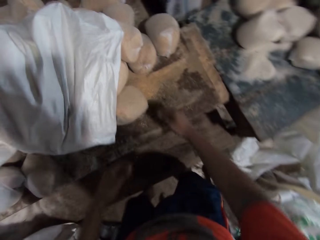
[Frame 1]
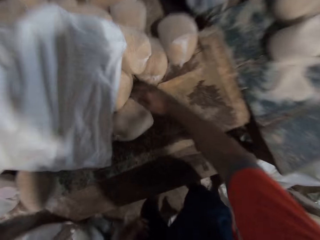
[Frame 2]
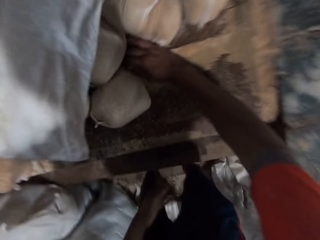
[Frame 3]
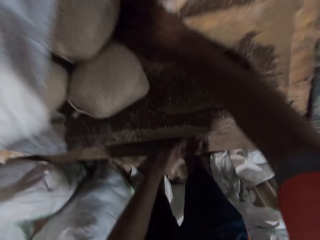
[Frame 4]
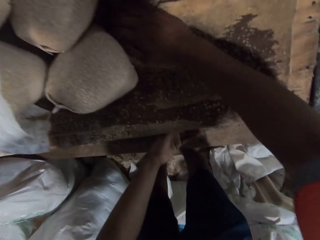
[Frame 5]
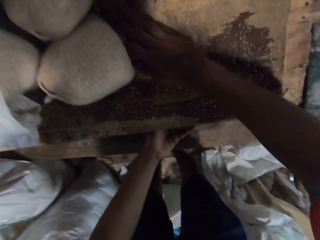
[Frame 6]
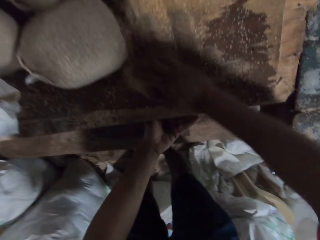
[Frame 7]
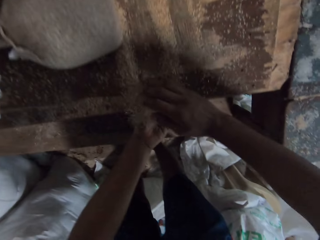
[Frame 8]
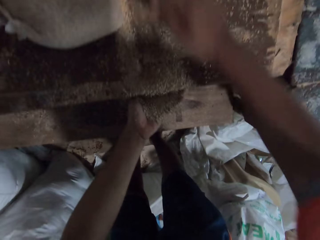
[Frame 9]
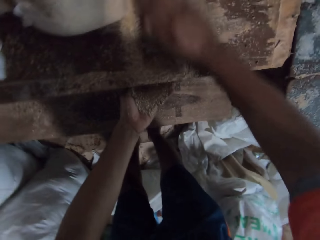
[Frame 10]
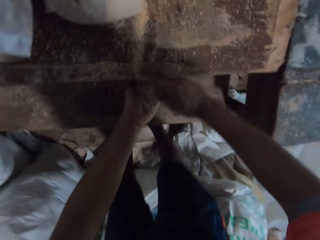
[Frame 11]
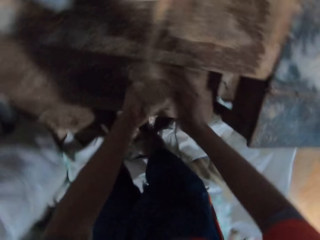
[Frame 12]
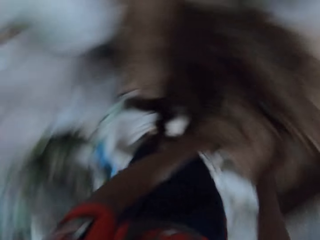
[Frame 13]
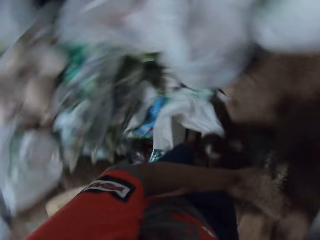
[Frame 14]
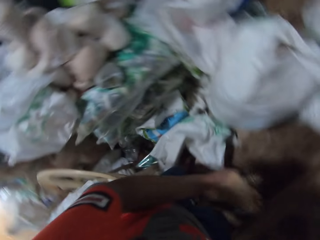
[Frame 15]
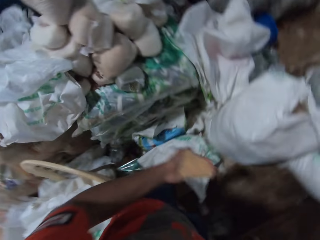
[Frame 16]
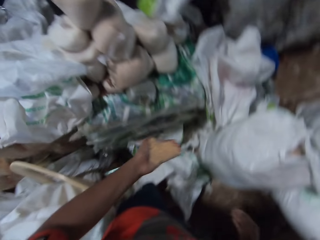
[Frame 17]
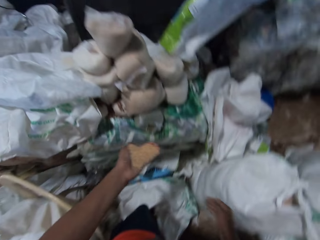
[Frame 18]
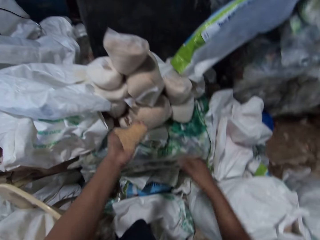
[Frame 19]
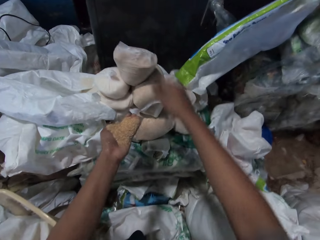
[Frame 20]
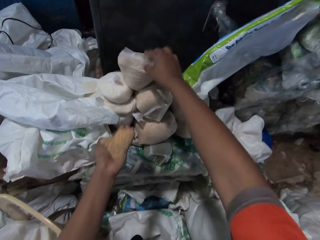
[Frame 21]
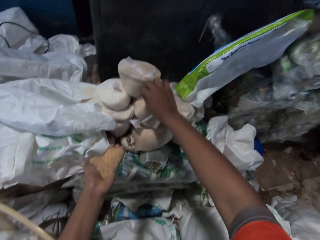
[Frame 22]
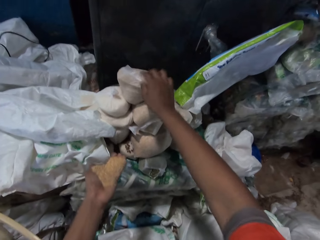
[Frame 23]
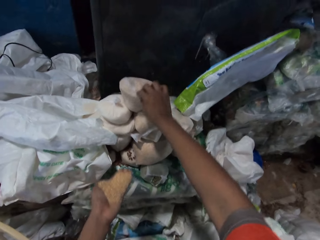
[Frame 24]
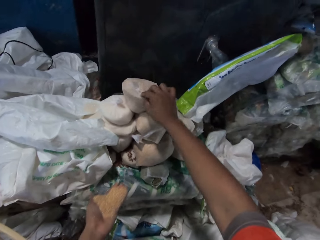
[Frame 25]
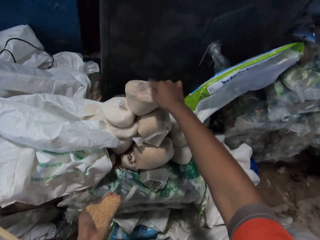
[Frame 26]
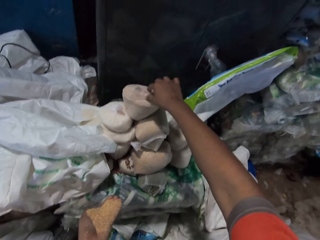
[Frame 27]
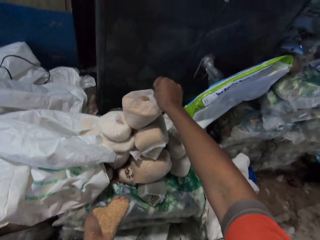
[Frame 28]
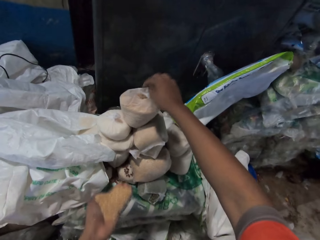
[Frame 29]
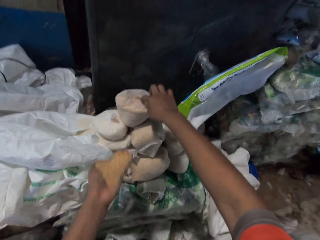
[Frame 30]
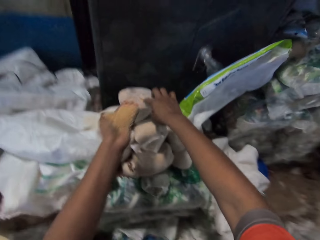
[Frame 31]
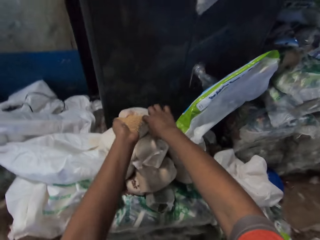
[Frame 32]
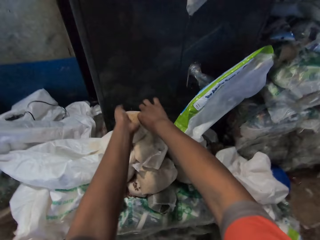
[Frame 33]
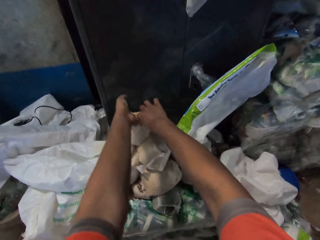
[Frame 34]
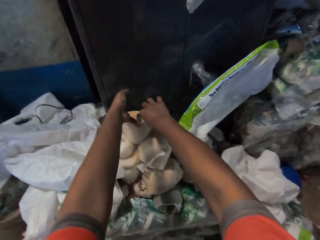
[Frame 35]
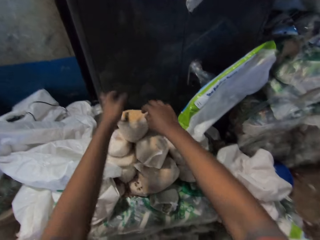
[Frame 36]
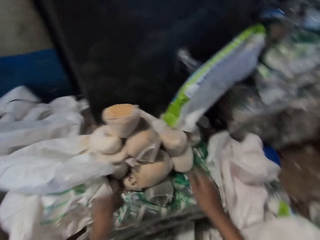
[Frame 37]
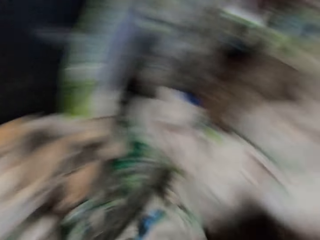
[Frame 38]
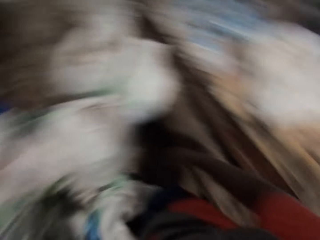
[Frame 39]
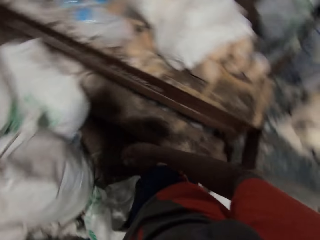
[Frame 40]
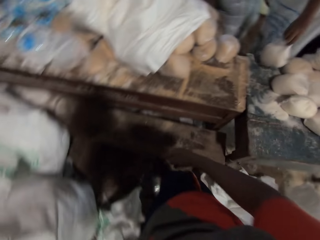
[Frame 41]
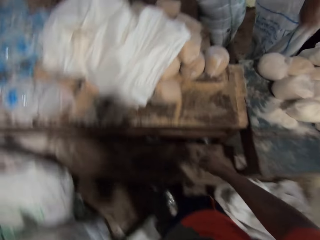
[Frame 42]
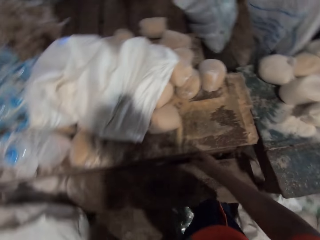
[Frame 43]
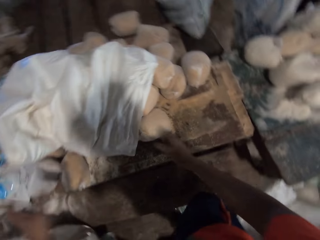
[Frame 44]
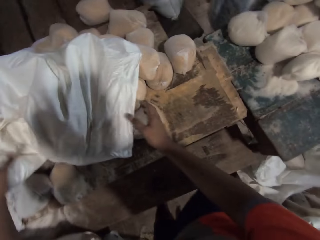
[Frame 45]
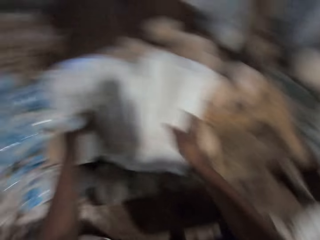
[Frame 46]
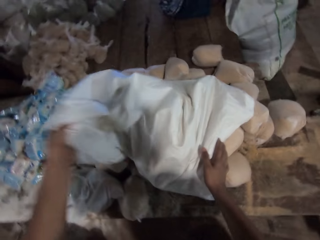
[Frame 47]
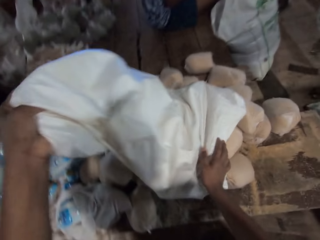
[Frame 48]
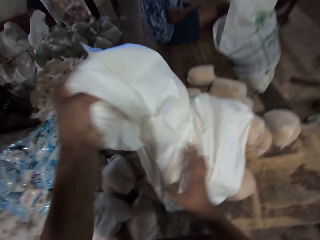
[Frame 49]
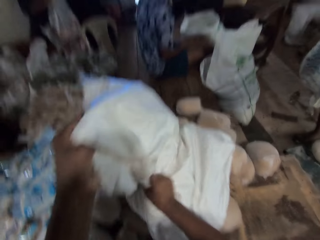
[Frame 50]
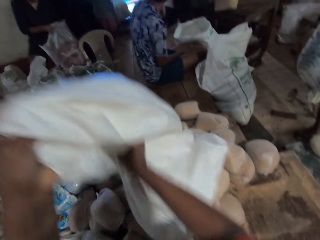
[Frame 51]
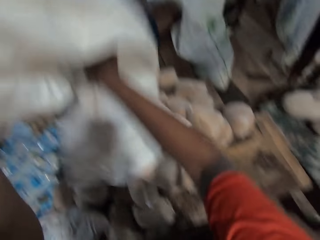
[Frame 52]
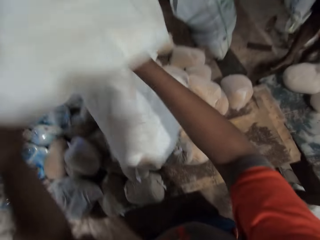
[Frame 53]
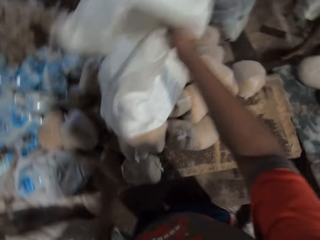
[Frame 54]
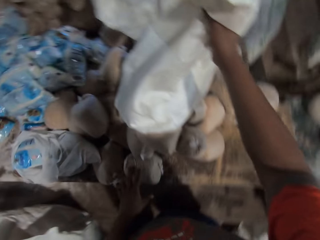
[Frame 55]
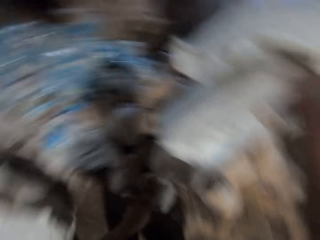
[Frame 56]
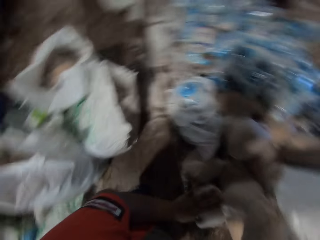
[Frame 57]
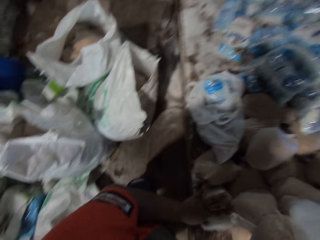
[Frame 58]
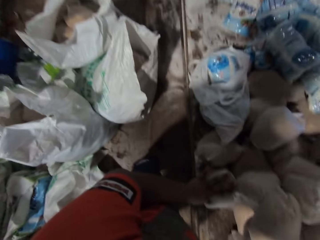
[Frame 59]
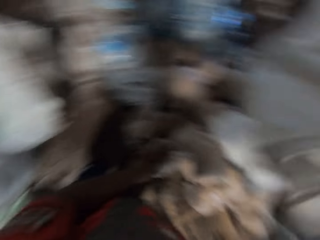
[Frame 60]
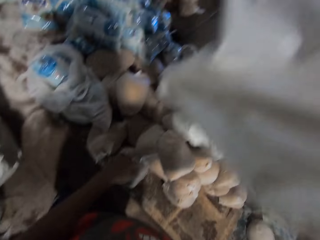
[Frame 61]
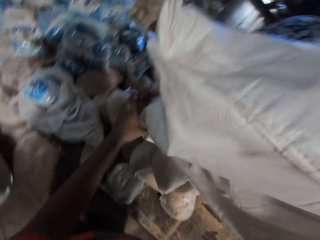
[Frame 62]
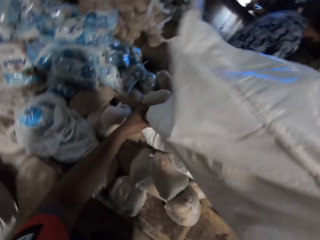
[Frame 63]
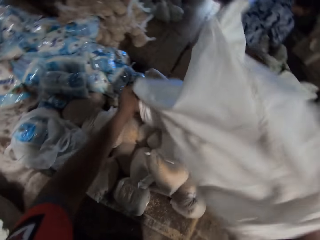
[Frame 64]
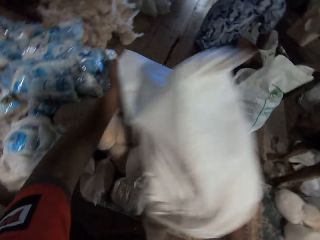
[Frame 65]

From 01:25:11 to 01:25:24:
The camera wearer packs broken wheat from the table with his right hand into his left hand. He wipes the table. He pours the broken wheat in his left hand into the torn pack of broken wheat on the packs of broken wheat. A man drops a pack of oatmeal in his left hand on the table. The camera wearer converses with three other men. He pulls the sack. Another man empties a bag of cereal on the table with both hands. The camera wearer empties the sack of broken wheat on the table with both hands.

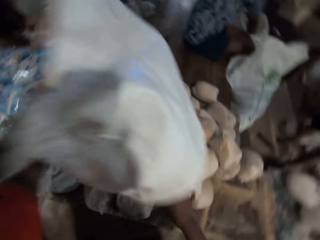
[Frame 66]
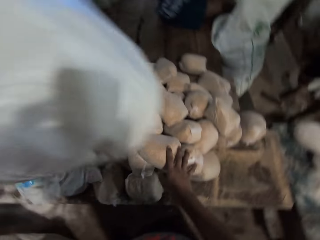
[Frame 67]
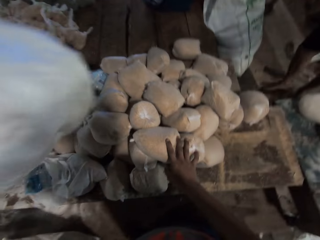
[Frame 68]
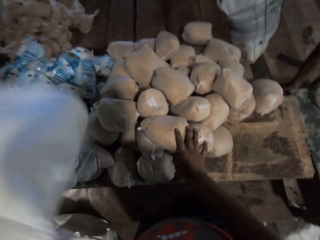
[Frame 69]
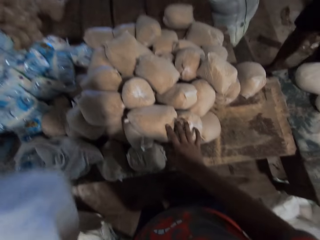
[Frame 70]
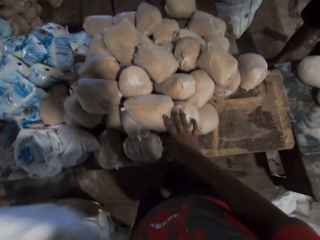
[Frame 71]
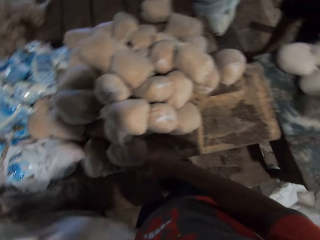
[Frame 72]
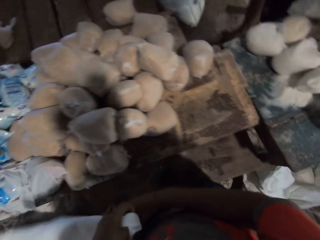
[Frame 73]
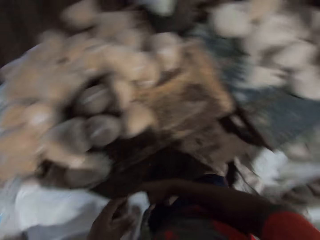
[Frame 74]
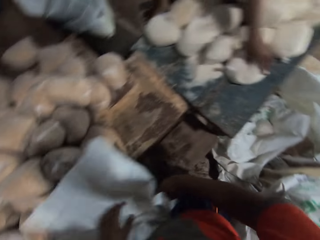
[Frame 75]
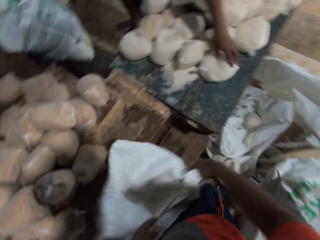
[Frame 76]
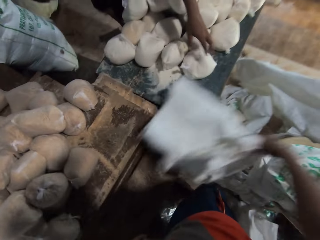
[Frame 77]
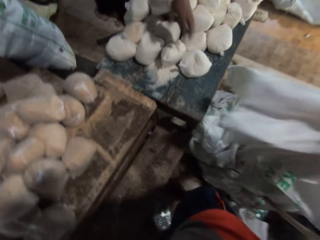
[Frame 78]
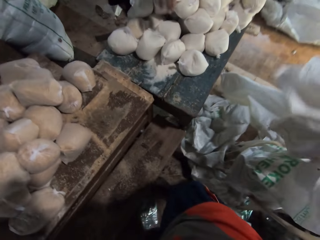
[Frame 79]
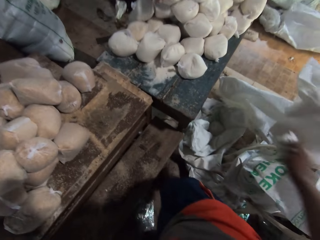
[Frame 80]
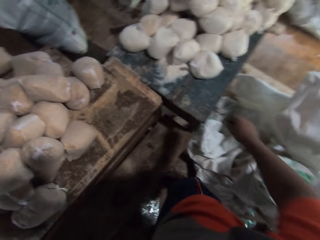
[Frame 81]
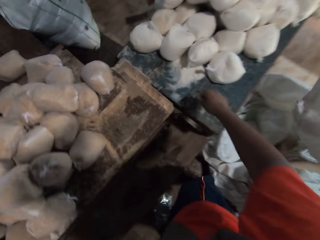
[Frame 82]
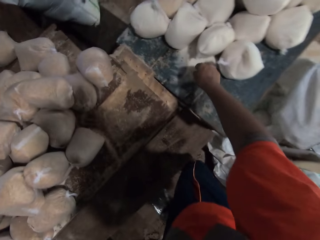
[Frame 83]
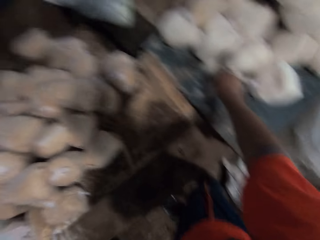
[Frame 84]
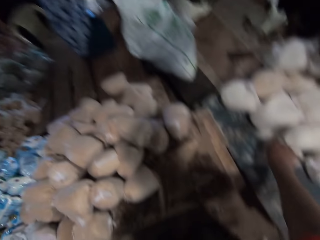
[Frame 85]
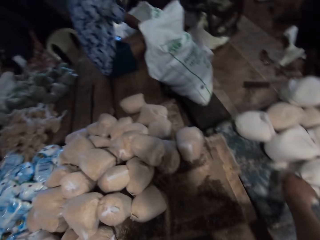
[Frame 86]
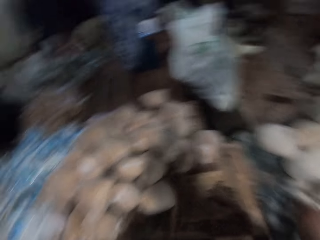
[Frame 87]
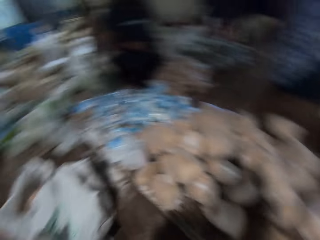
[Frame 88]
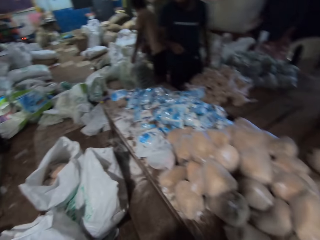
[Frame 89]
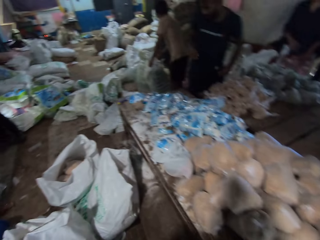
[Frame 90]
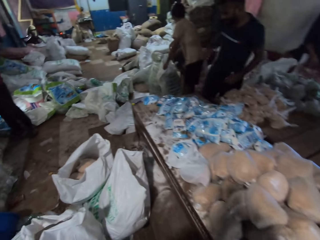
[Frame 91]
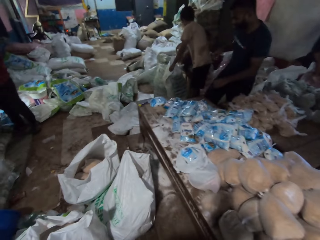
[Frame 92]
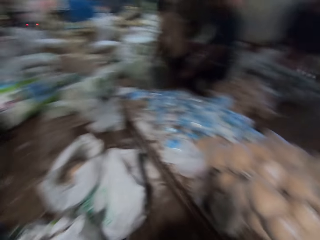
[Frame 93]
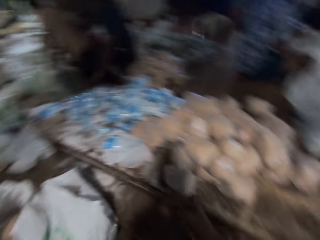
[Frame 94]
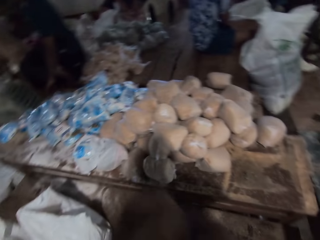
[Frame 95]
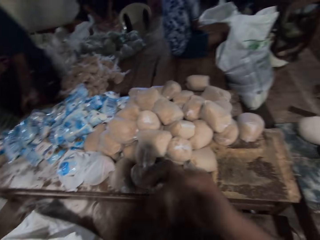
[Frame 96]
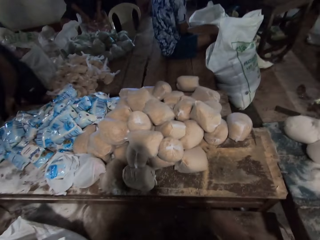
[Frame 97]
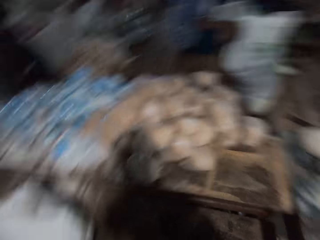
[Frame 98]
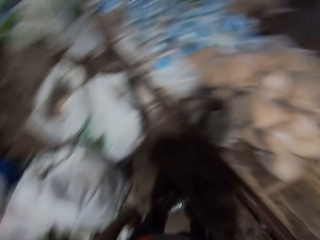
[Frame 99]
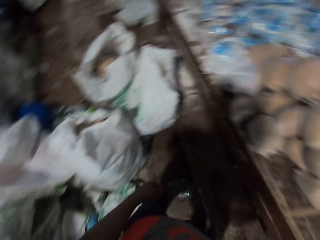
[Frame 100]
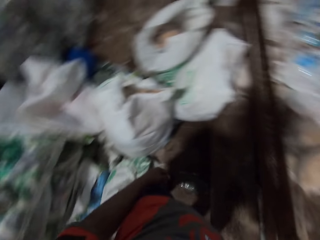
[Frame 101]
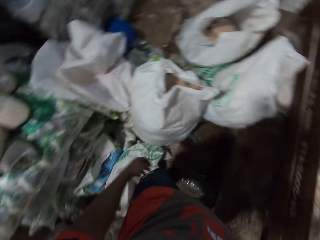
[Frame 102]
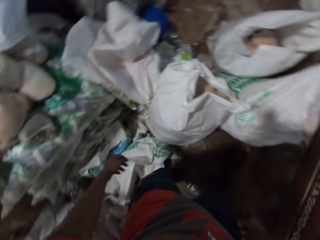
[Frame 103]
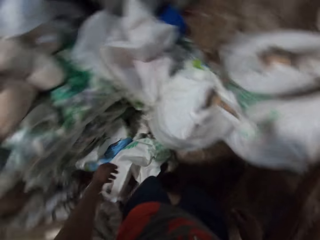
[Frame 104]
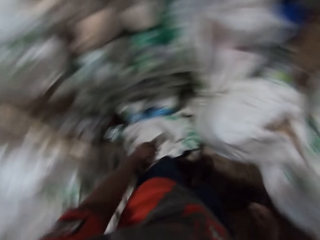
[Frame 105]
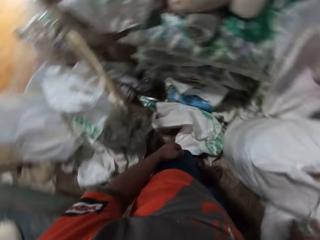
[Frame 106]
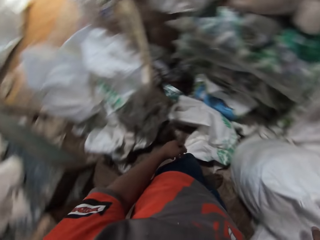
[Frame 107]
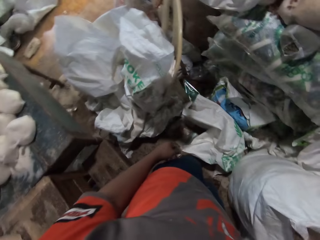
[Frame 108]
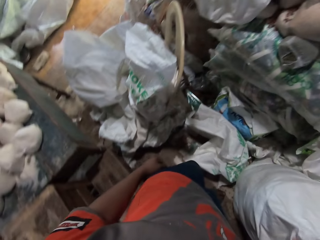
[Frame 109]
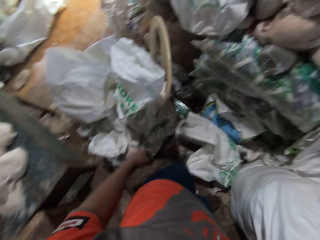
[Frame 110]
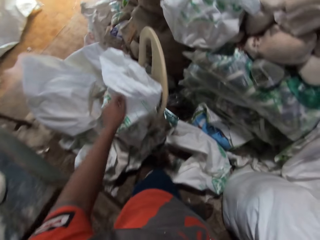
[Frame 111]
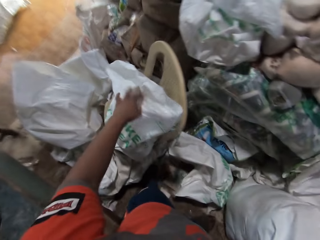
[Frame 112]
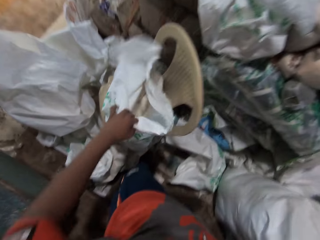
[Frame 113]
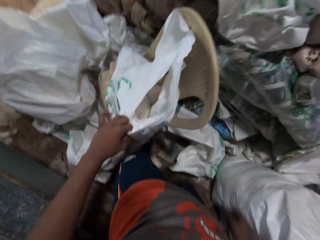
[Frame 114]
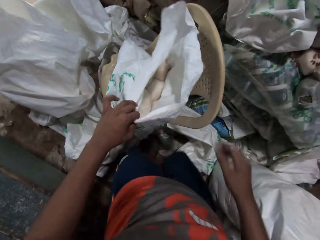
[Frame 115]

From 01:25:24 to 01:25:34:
A man drops a pack of oatmeal in his left hand on the table. The camera wearer drops an empty sack on the ground with his right hand. He touches his face with his right hand. He looks around the place.
